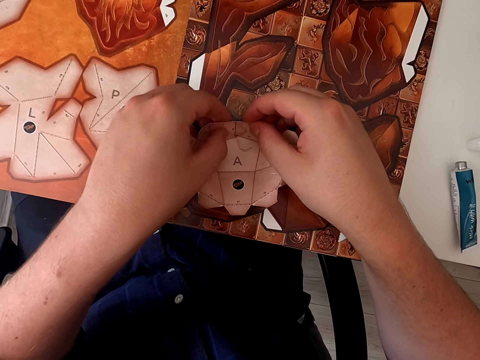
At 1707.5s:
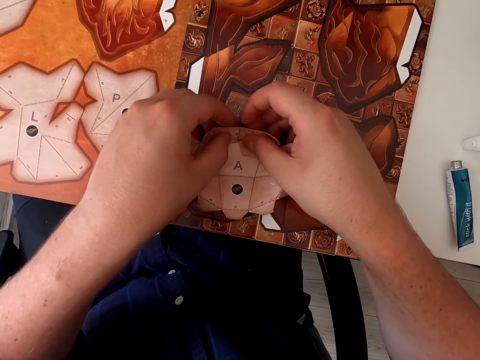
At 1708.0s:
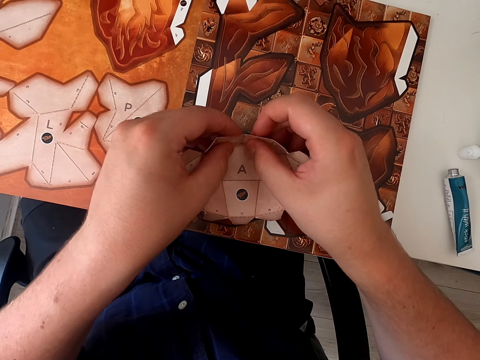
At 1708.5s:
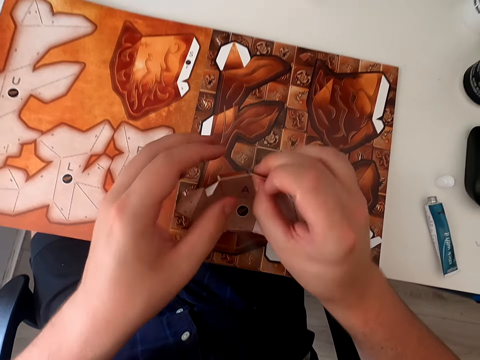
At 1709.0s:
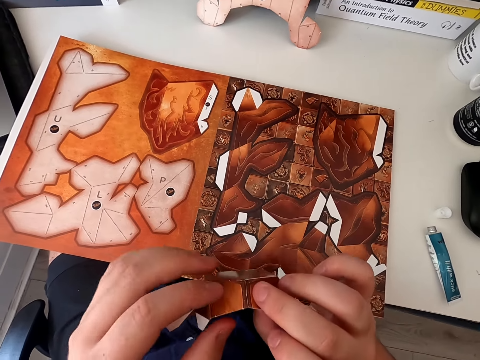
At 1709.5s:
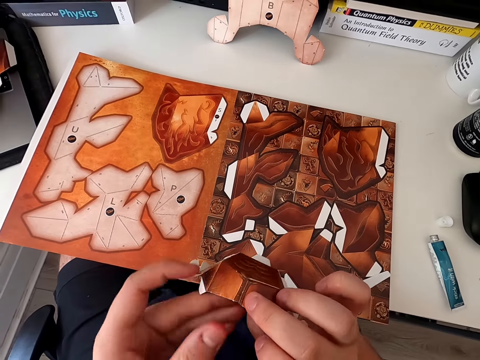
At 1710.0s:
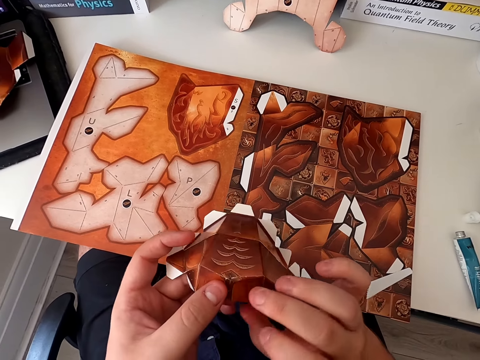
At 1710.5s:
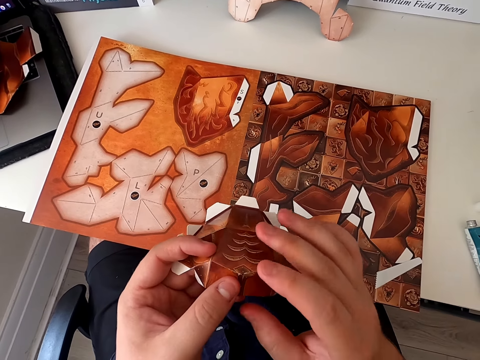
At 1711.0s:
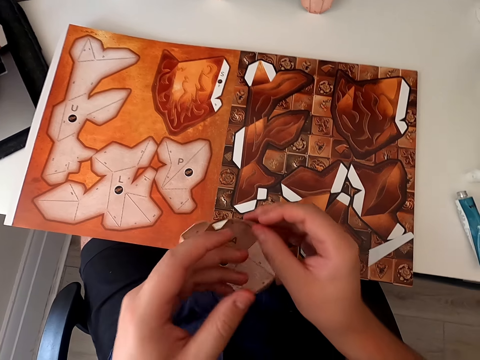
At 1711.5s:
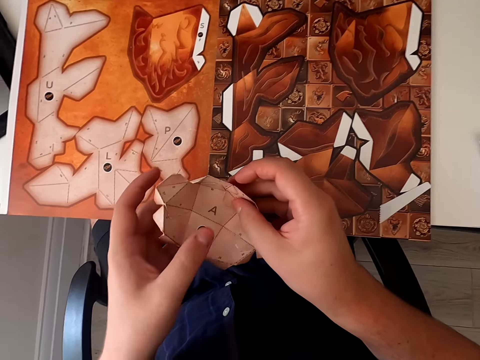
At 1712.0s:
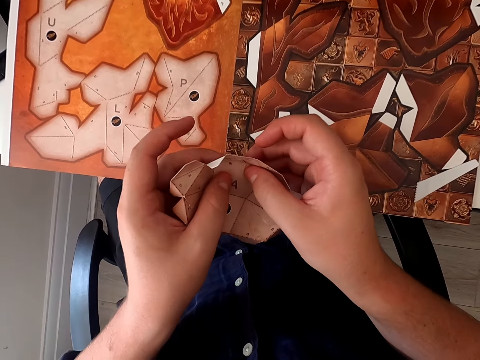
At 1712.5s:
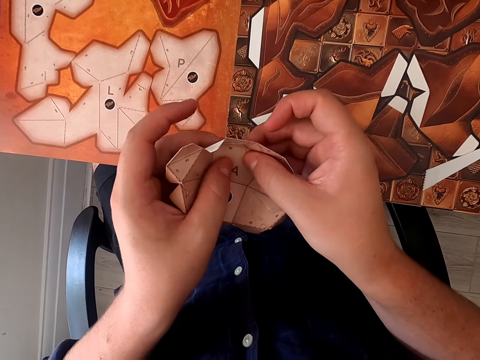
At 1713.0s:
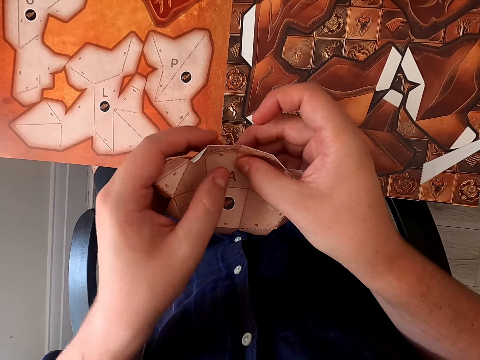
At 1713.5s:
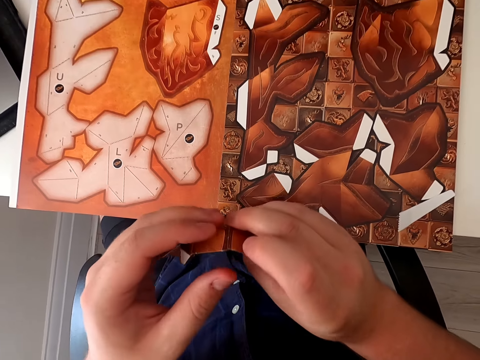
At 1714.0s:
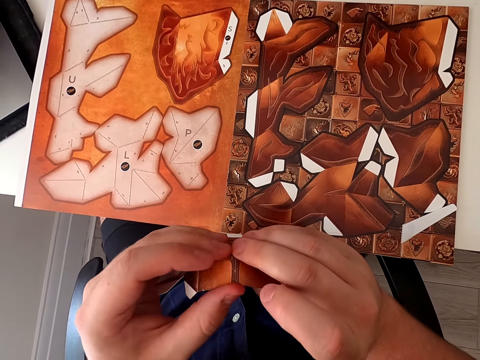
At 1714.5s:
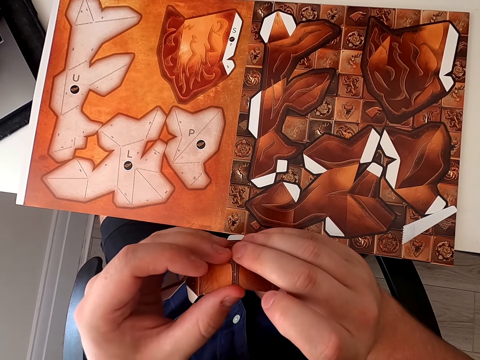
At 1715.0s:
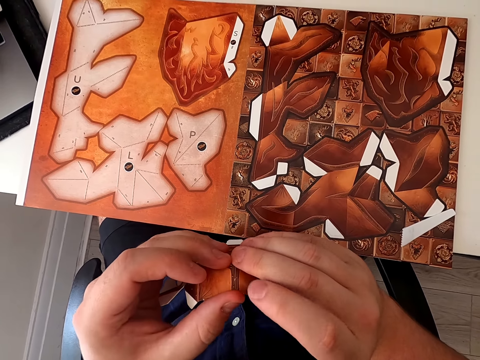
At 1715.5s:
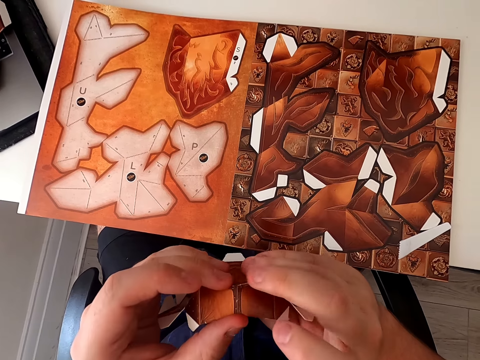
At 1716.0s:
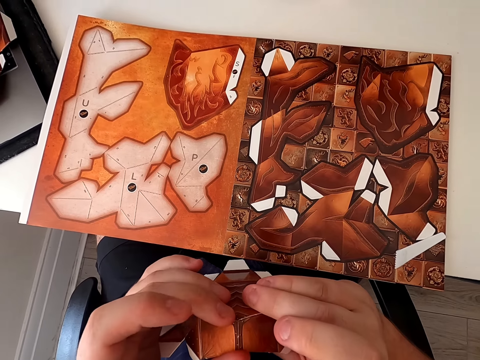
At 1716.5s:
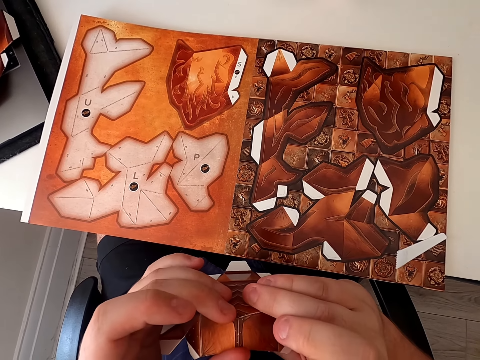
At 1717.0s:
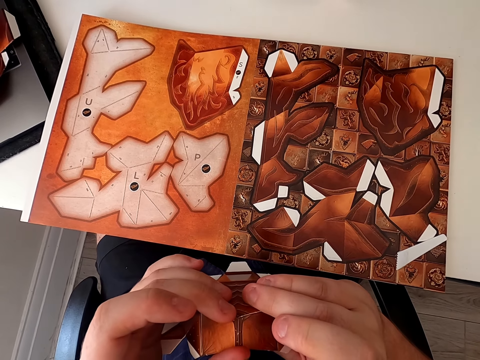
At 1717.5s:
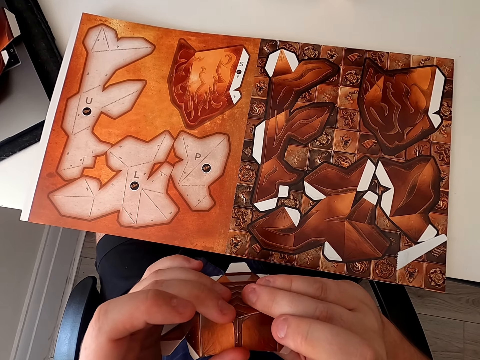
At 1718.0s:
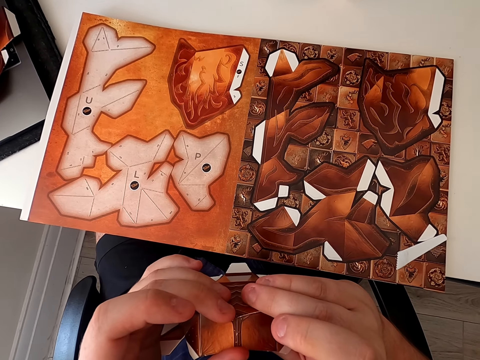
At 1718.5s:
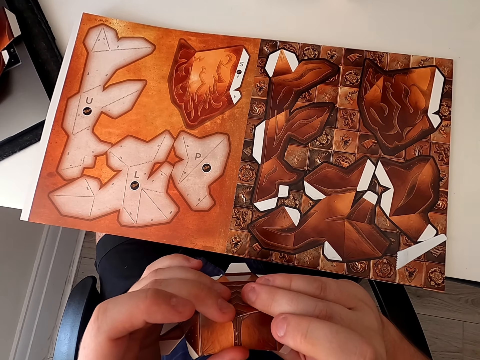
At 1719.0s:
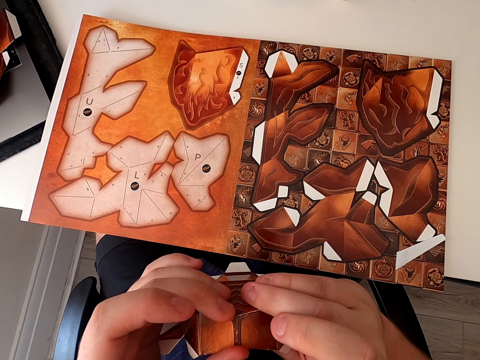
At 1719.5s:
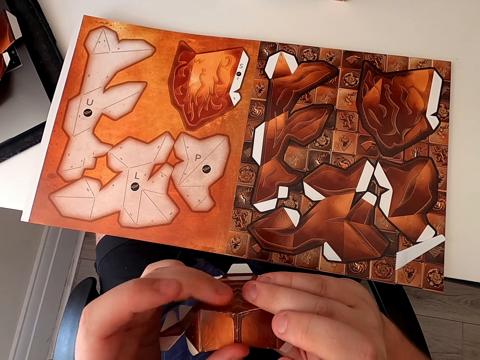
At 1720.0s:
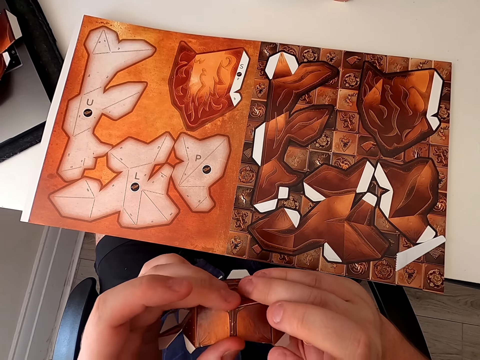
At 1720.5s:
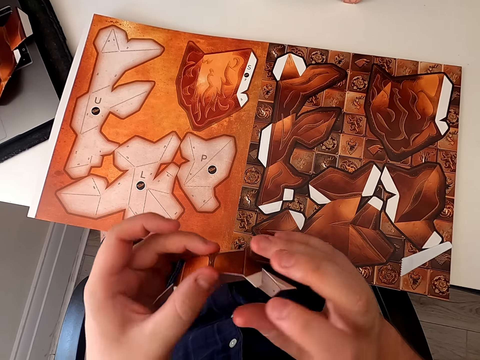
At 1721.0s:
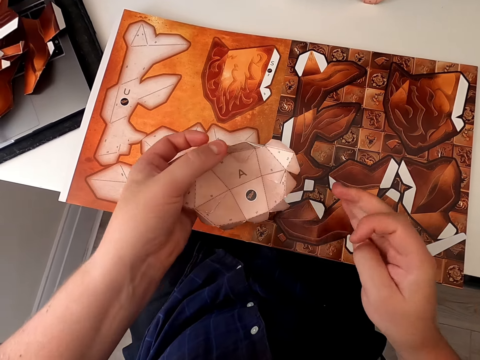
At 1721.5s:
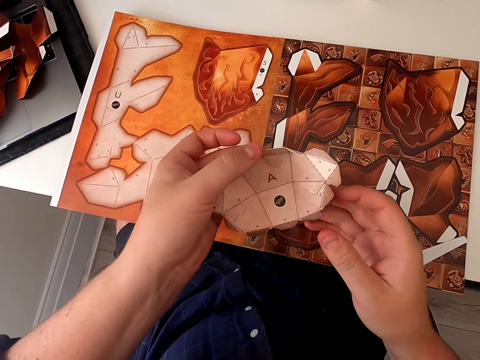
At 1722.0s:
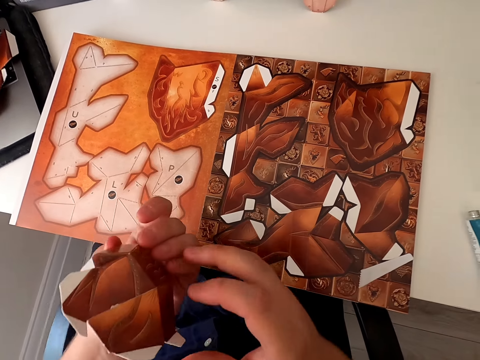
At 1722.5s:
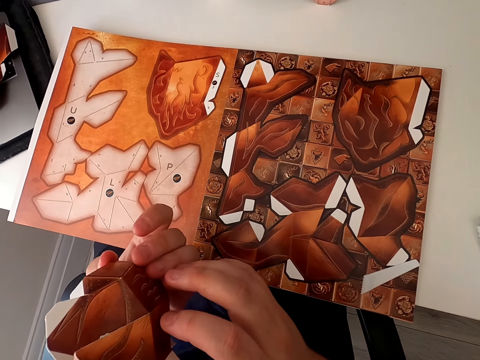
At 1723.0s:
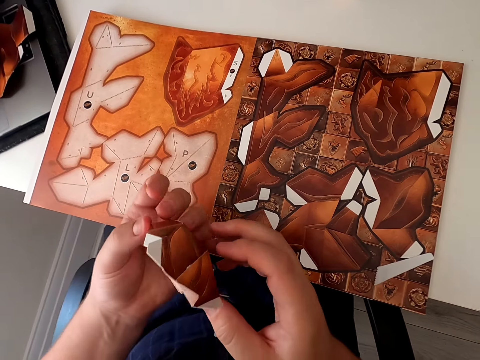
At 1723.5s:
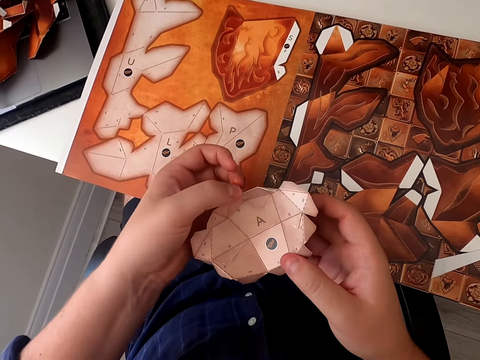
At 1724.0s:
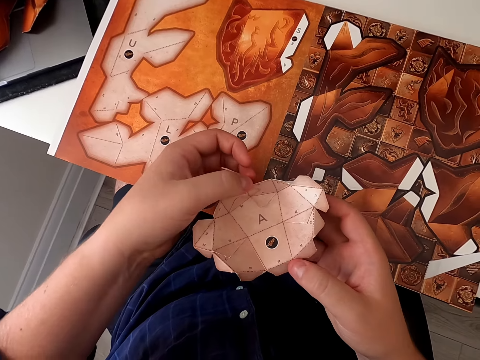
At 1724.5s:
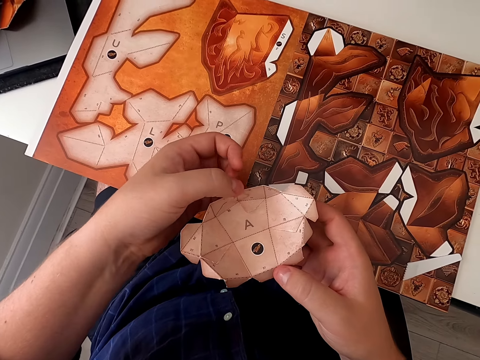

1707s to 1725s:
The camera wearer sticks the paper craft. They pick up the paper craft. They stick the paper craft. They turn the paper craft. They stick the paper craft. They turn the paper craft.

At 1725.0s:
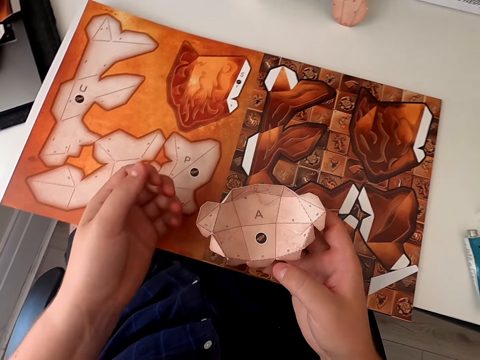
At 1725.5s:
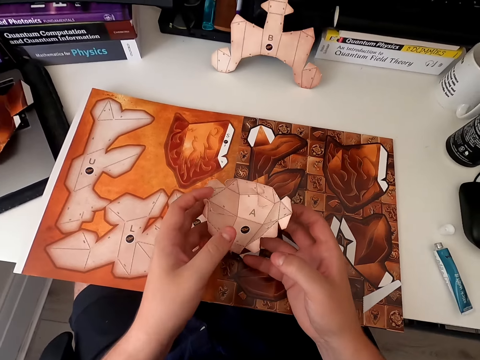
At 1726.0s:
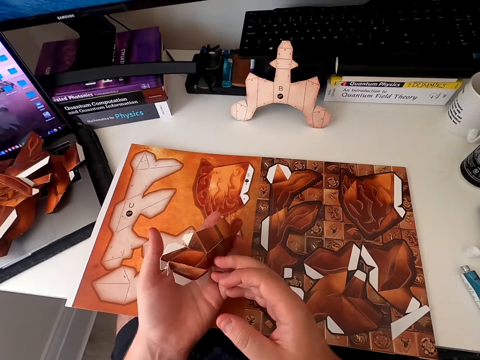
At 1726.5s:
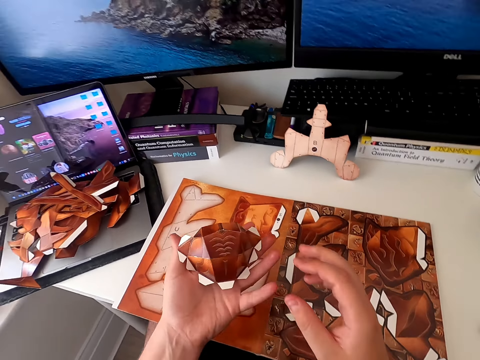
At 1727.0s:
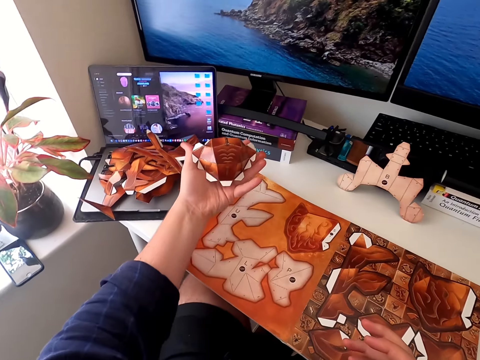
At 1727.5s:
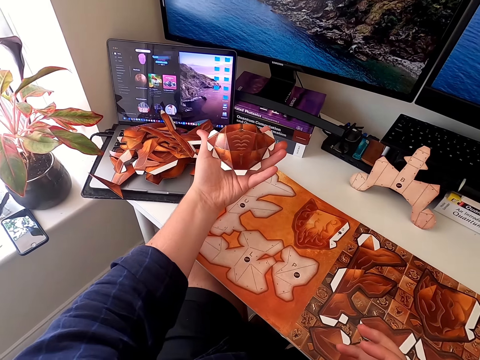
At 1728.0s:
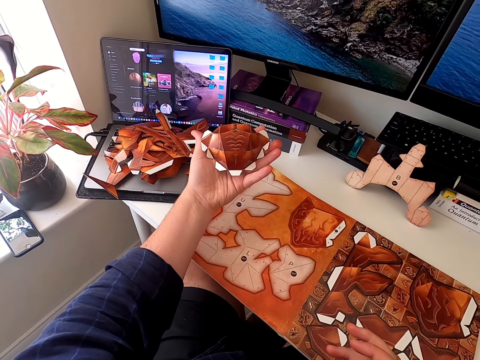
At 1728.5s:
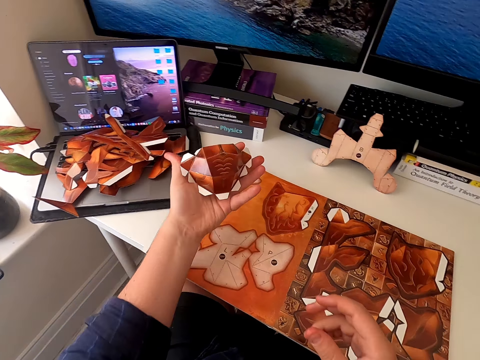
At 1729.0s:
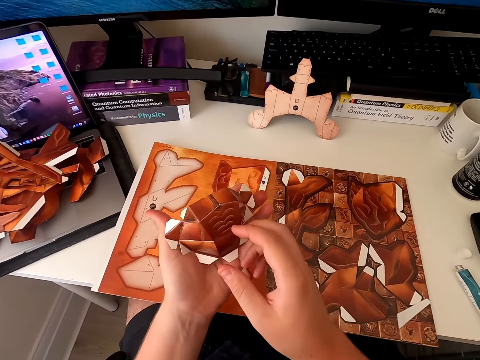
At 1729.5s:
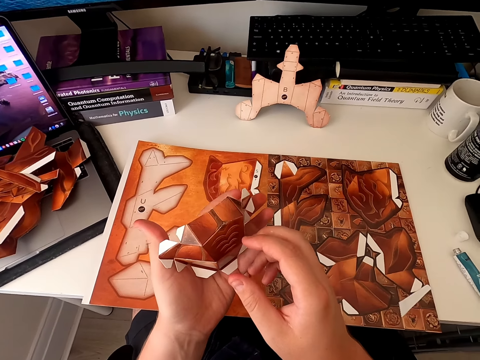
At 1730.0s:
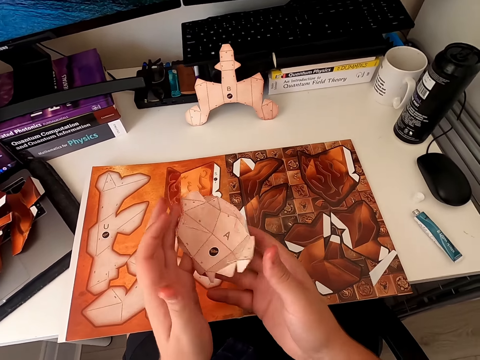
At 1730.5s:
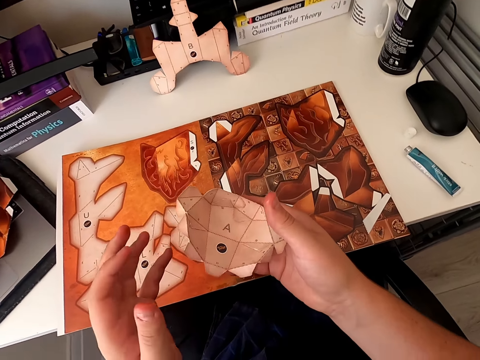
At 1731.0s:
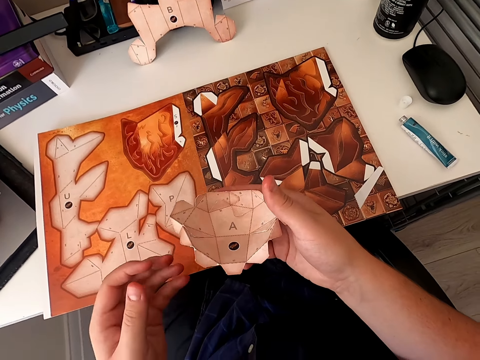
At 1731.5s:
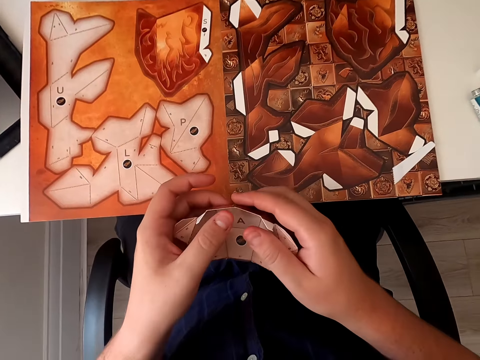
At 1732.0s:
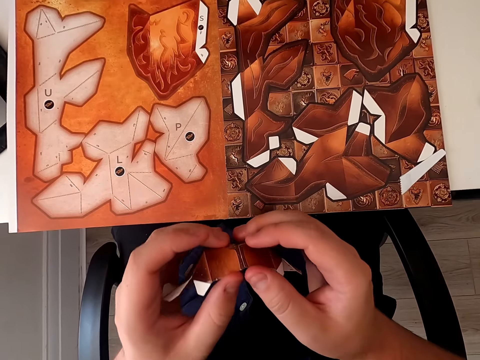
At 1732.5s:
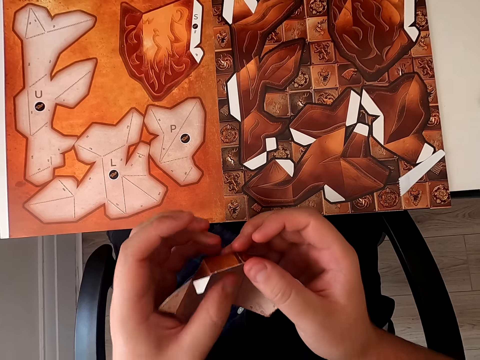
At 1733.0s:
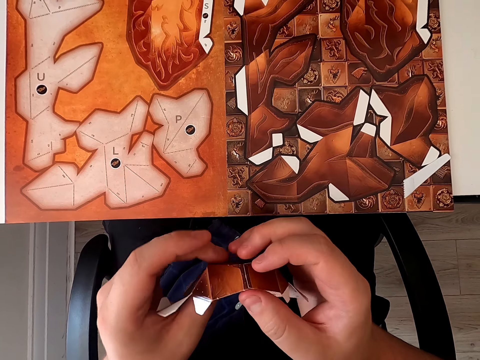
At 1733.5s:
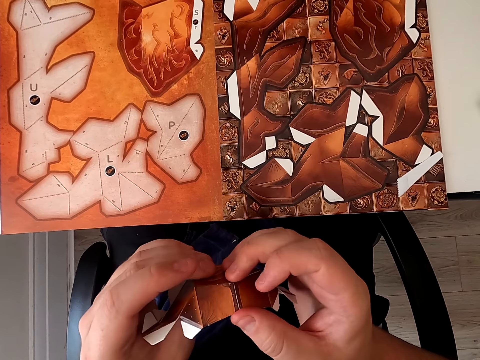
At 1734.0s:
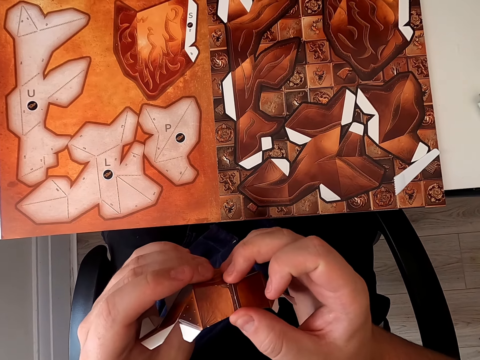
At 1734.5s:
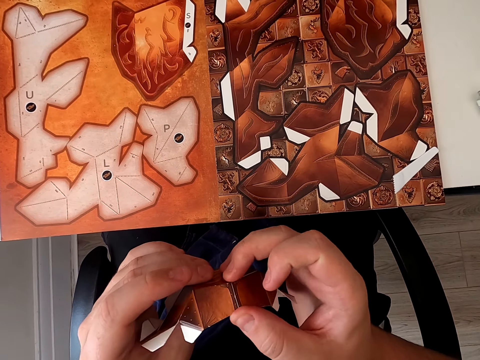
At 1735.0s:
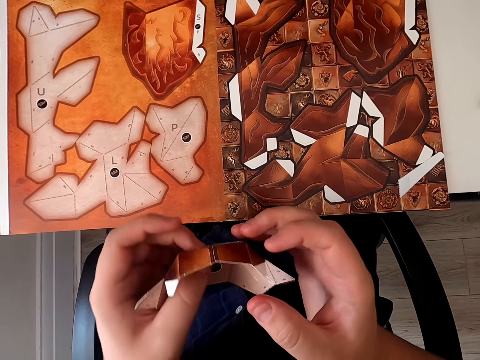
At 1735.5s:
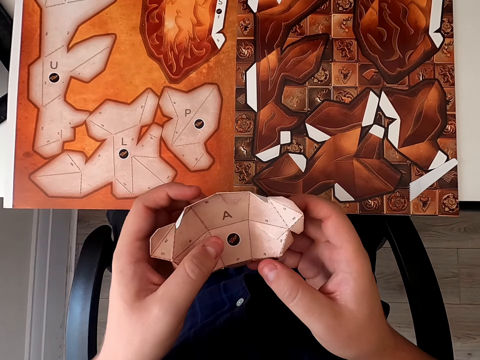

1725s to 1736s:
The camera wearer turns the paper craft. They hold the paper craft. They turn the paper craft. They stick the paper craft.
